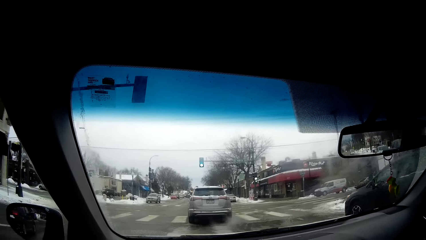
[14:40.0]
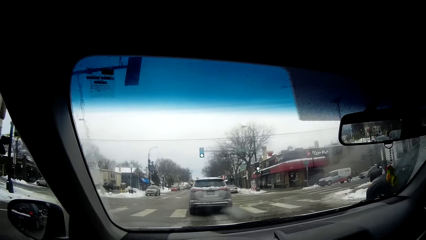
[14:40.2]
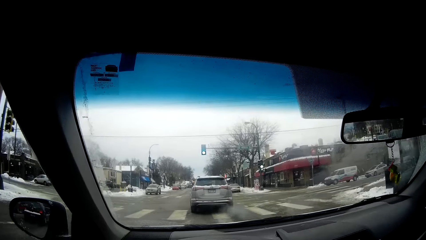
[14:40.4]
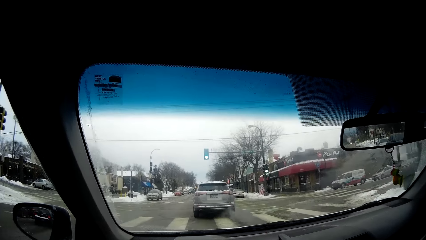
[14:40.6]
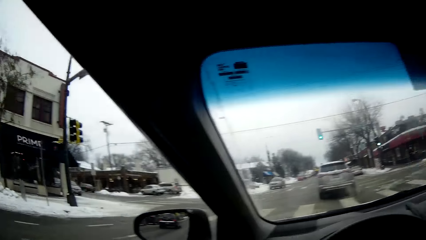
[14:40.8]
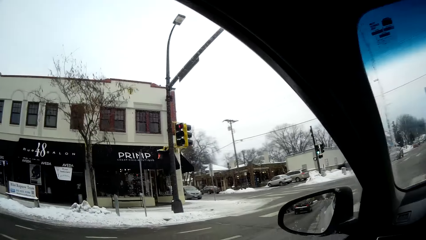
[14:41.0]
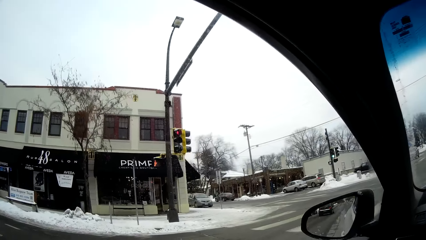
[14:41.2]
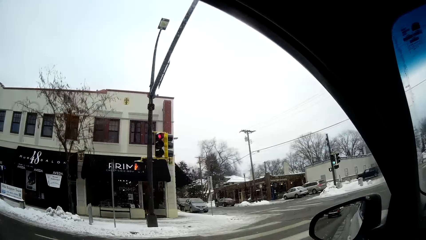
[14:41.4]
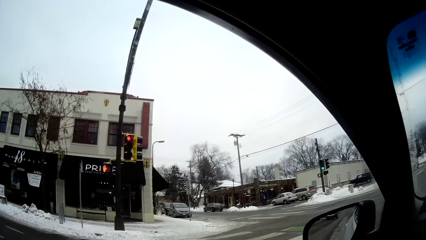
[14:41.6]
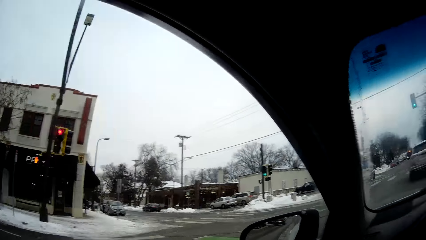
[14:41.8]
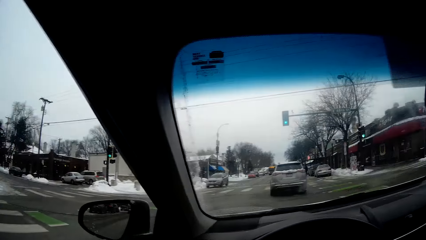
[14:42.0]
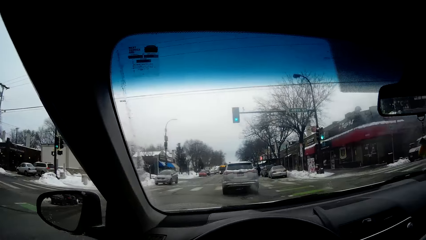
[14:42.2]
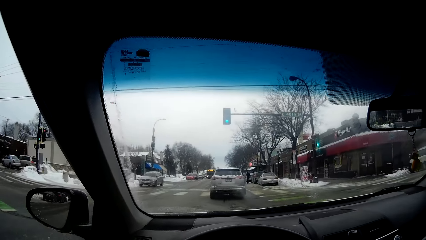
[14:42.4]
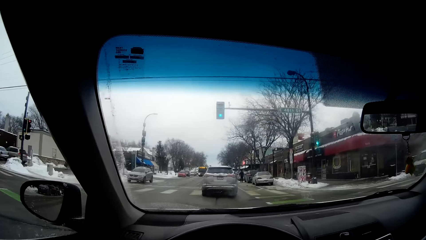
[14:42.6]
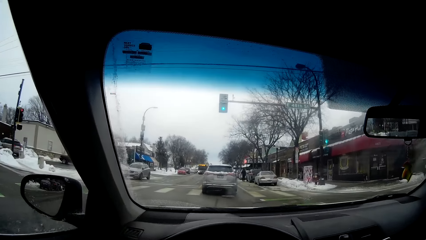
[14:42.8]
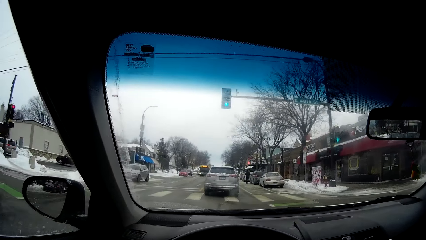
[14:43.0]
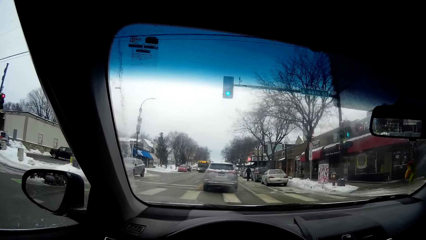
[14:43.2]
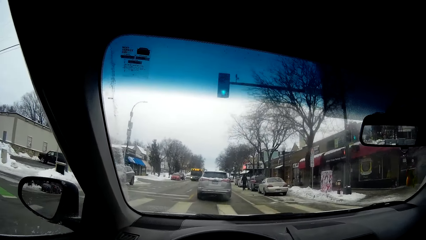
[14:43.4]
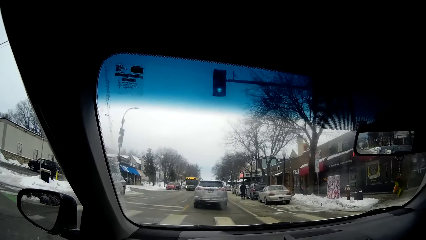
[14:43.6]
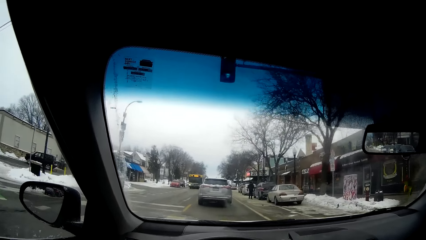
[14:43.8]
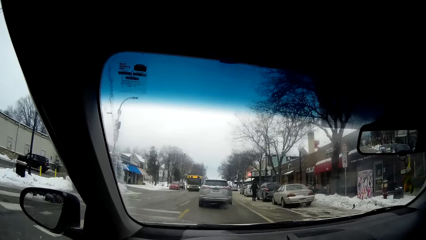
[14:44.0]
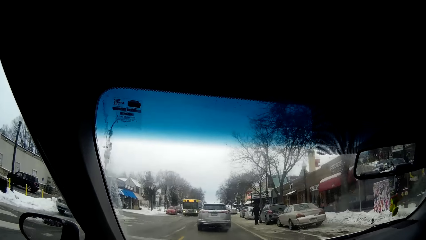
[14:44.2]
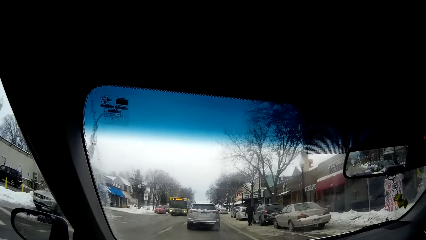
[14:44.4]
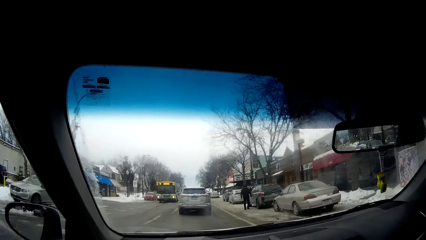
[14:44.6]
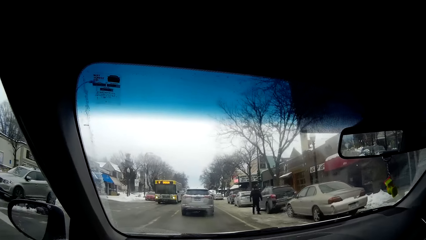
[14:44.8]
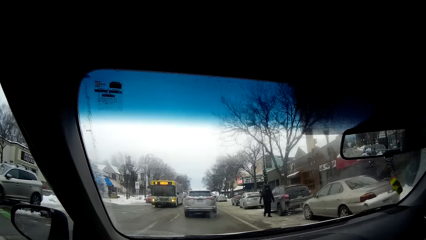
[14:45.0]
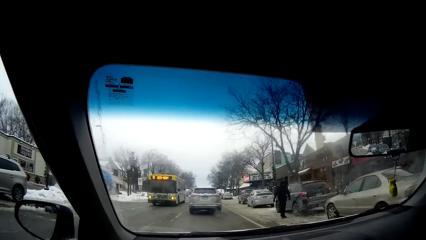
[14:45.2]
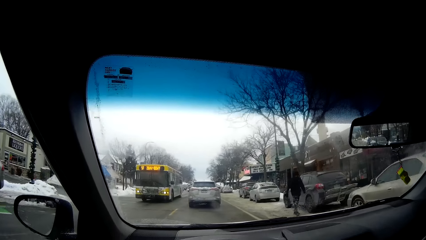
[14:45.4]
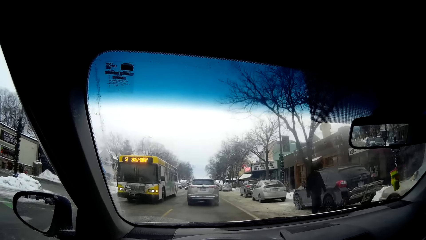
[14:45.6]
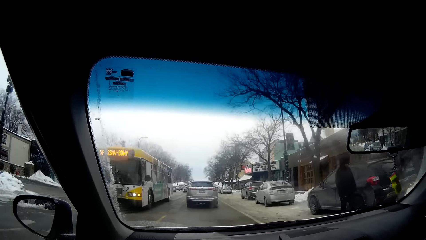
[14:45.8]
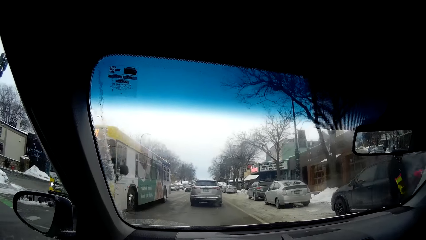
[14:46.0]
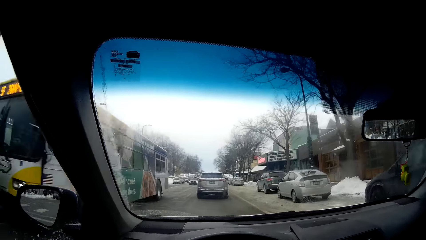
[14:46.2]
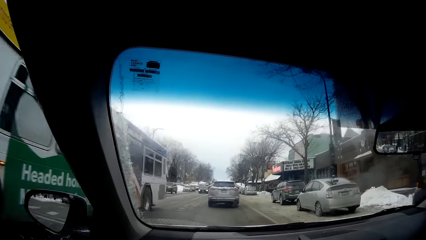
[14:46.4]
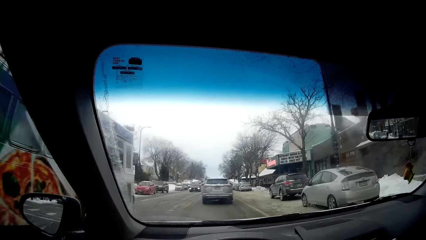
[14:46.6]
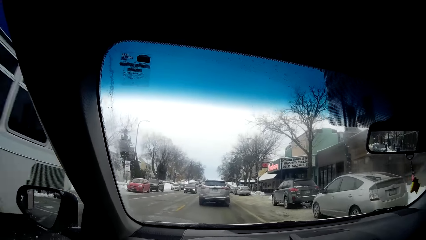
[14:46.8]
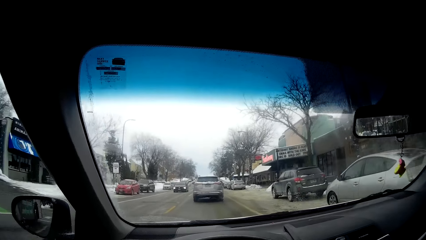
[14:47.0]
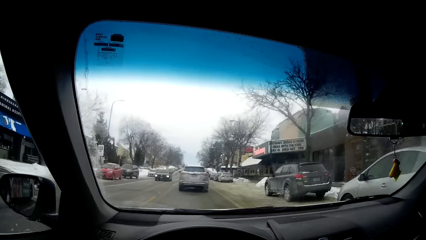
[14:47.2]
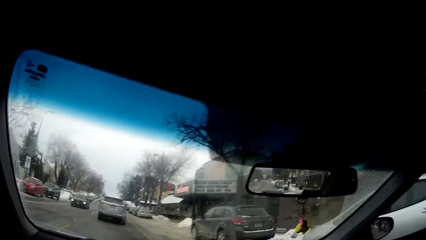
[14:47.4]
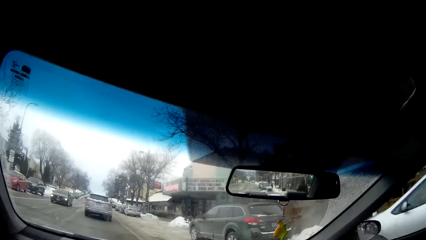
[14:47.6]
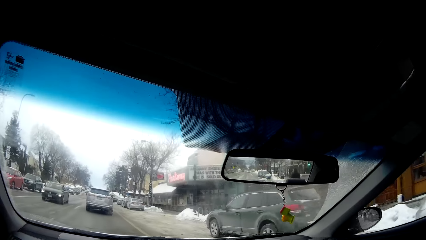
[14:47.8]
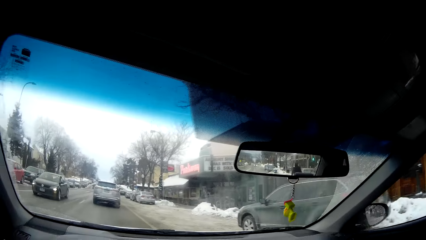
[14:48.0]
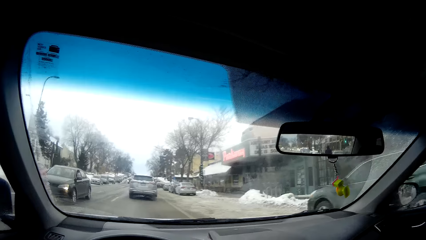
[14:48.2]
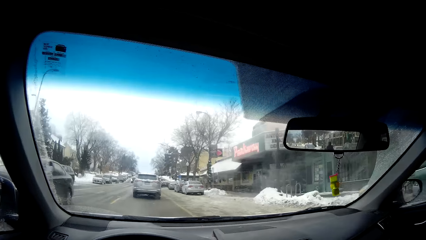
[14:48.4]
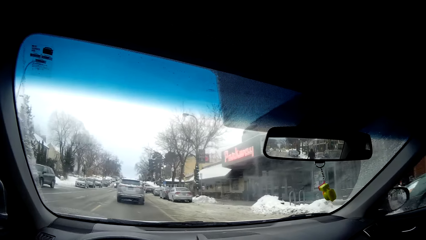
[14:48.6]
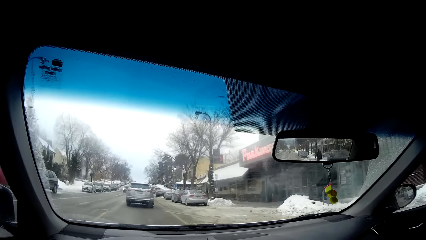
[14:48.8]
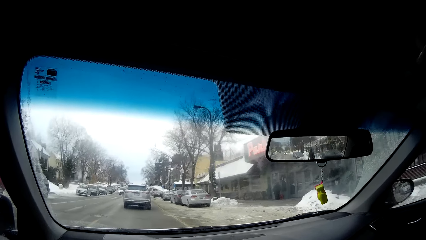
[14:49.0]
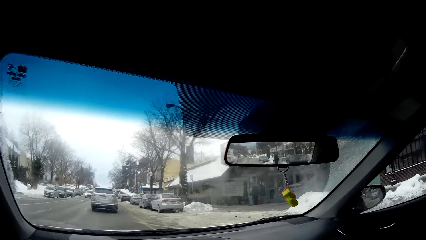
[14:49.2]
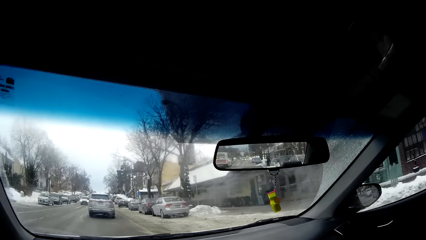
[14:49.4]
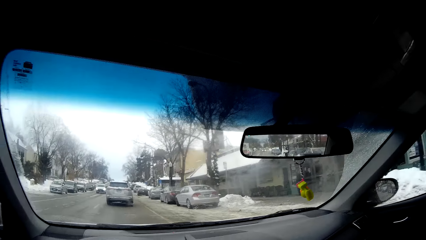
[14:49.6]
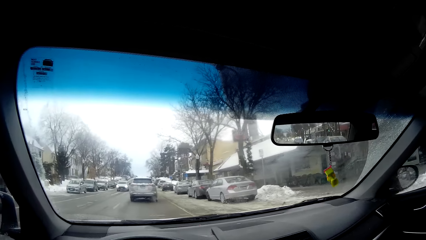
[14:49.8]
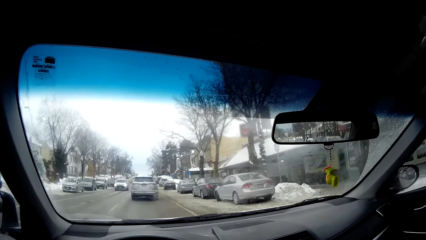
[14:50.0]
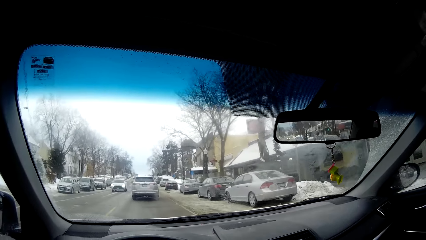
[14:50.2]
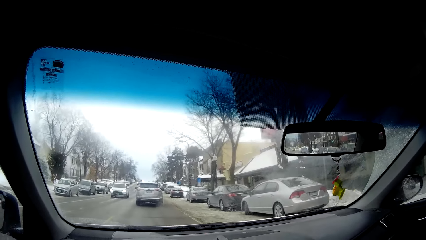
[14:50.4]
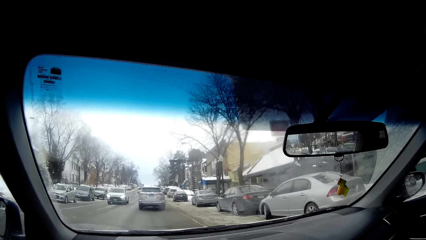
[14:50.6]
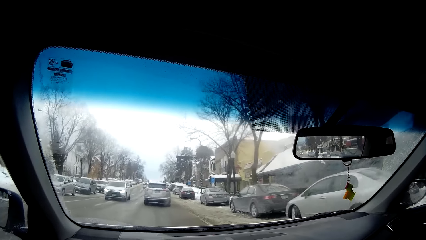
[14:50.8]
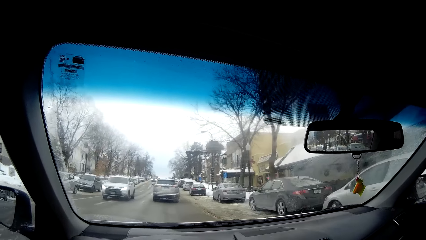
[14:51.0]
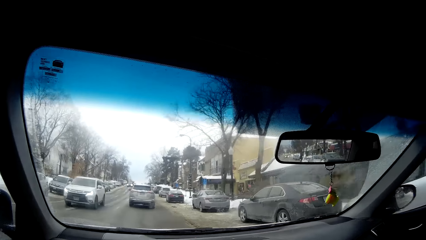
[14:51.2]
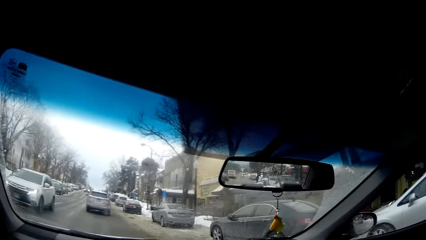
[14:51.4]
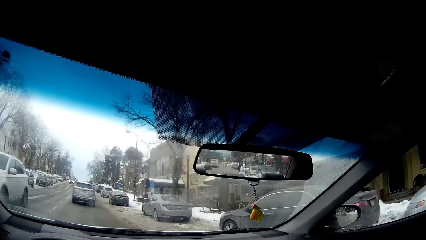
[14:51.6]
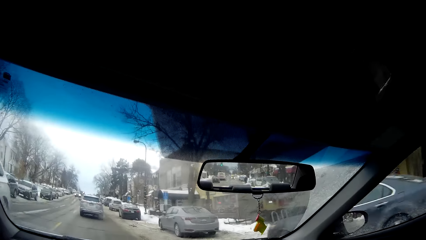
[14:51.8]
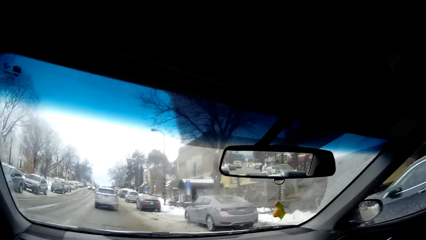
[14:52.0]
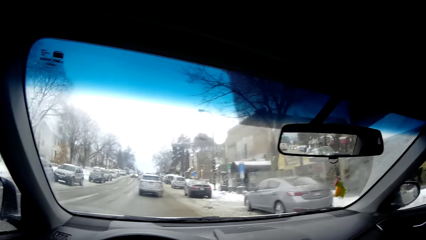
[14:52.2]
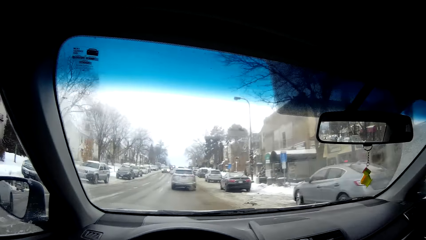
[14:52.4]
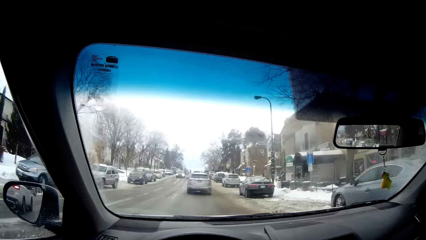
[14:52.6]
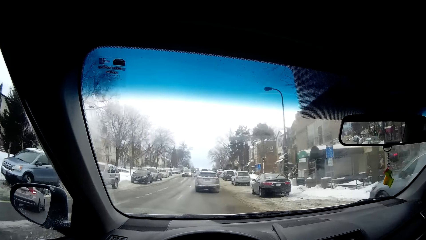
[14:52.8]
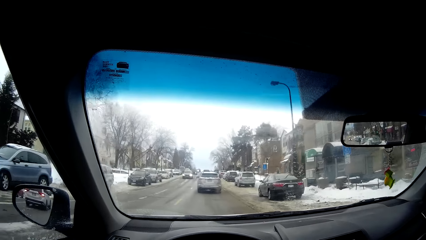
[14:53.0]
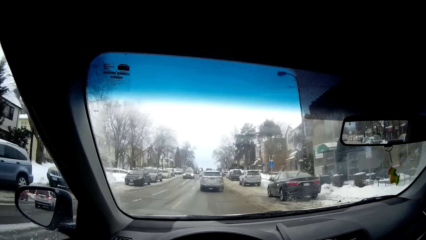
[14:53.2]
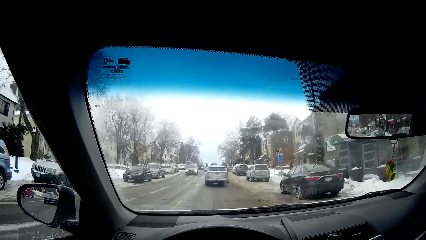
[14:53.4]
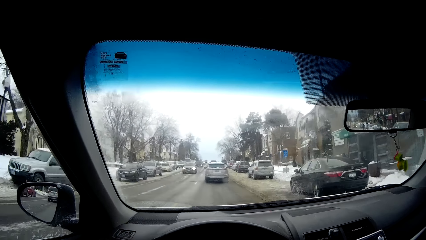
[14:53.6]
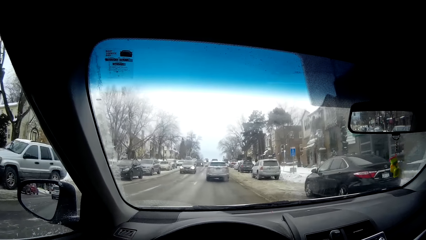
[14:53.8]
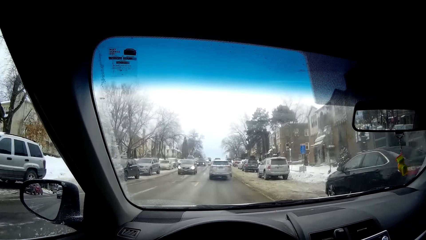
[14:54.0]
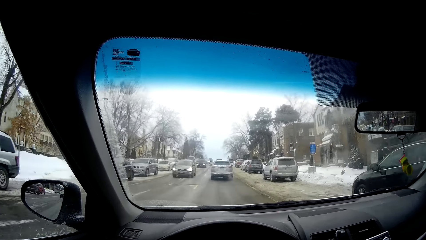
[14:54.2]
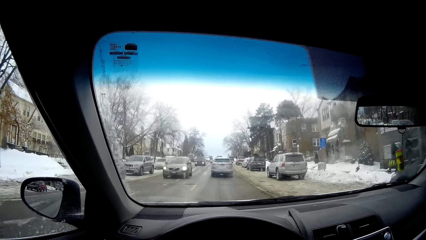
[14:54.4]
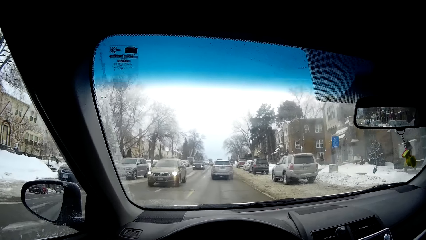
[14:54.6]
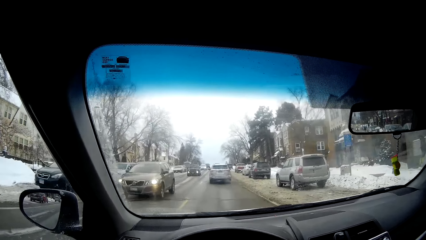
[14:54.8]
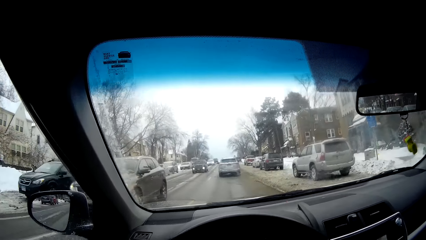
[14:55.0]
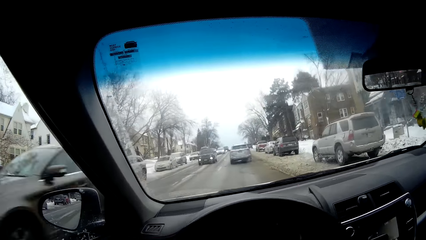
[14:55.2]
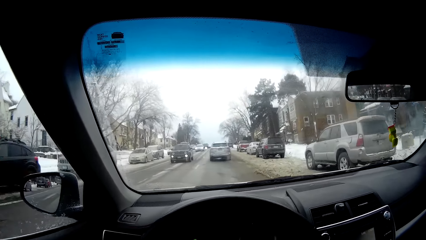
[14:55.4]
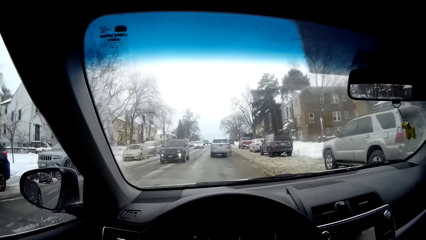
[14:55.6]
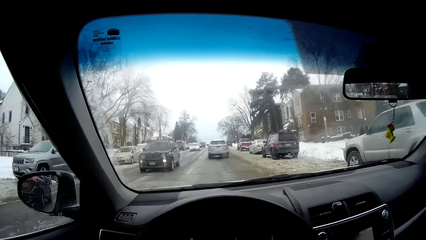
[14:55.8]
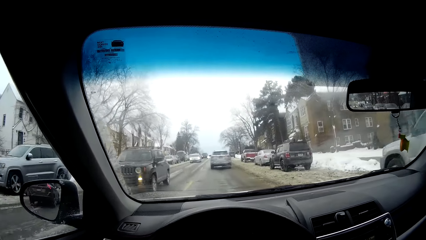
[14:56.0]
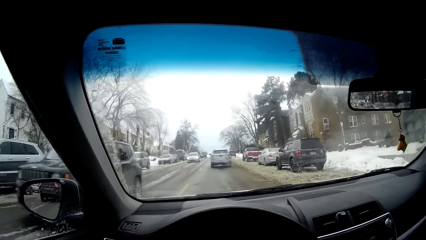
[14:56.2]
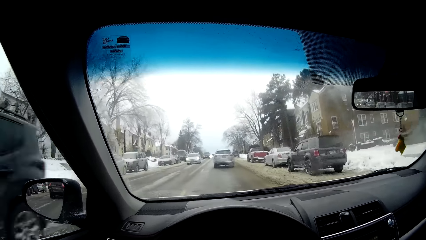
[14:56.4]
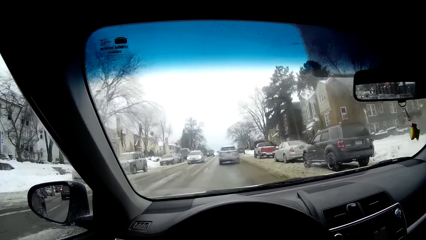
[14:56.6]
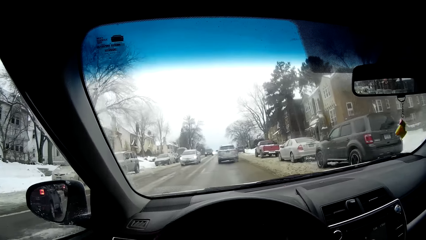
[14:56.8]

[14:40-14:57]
The camera wearer turns the head to the left. They turn the head to the front.
